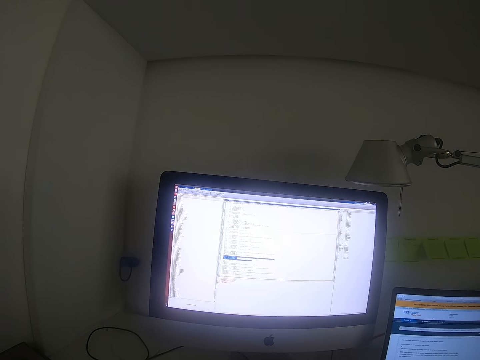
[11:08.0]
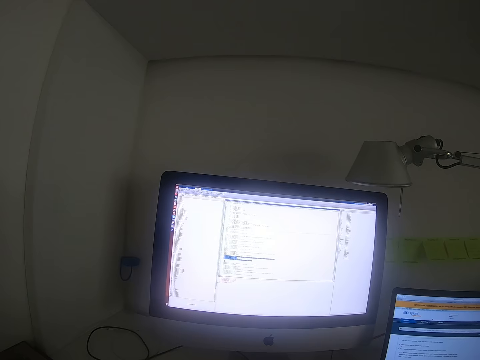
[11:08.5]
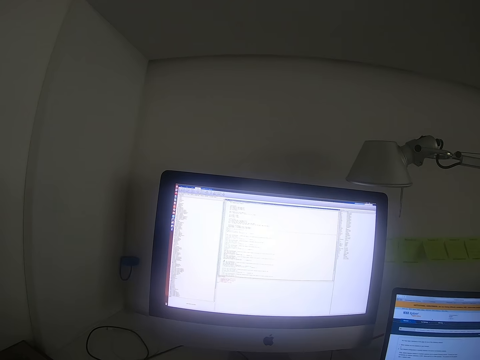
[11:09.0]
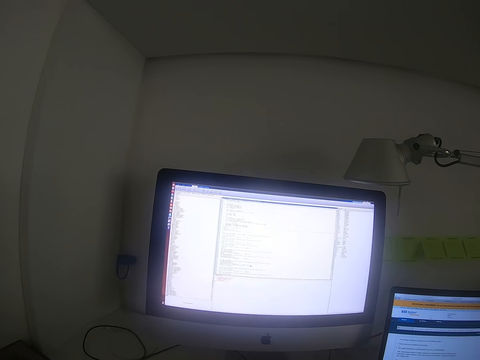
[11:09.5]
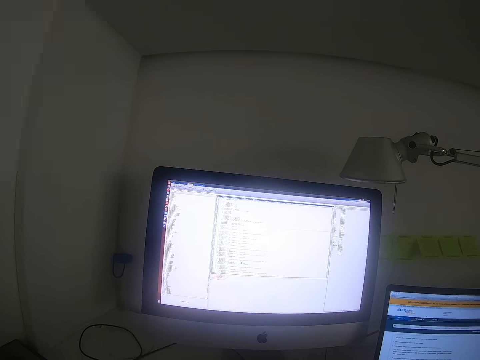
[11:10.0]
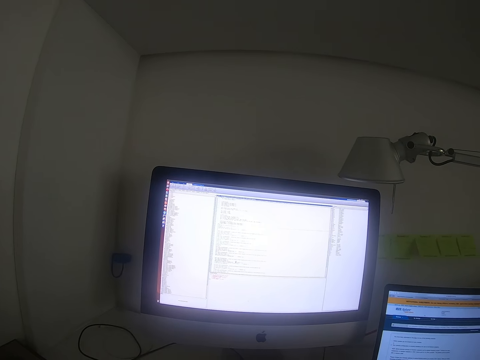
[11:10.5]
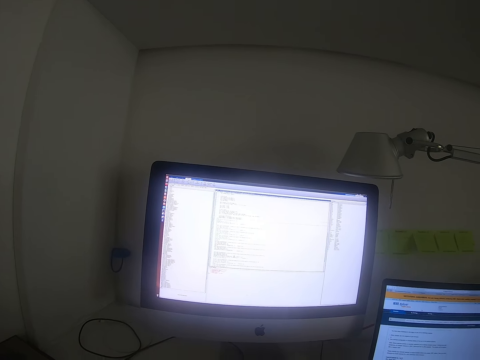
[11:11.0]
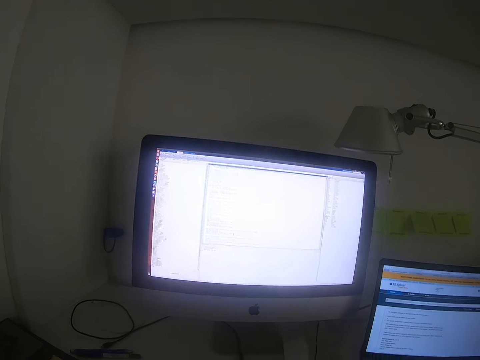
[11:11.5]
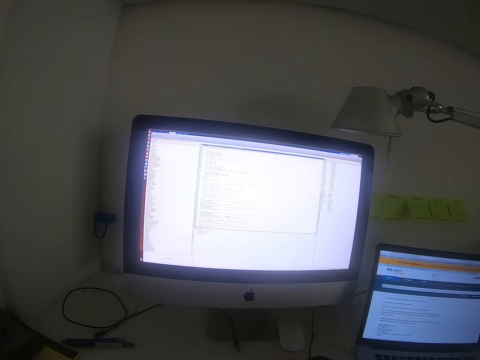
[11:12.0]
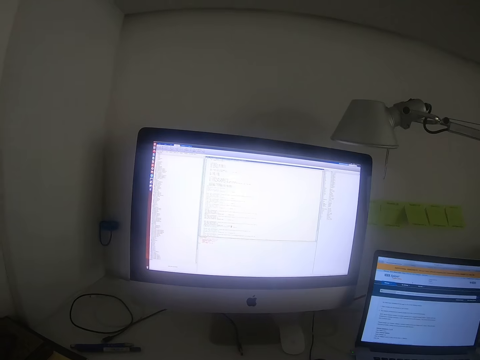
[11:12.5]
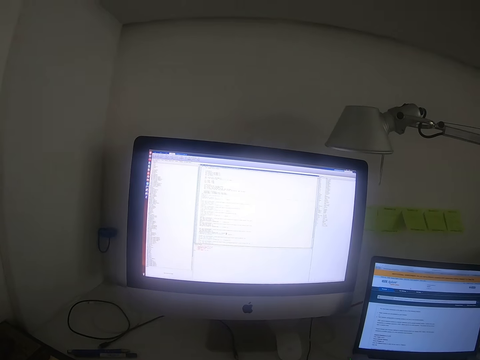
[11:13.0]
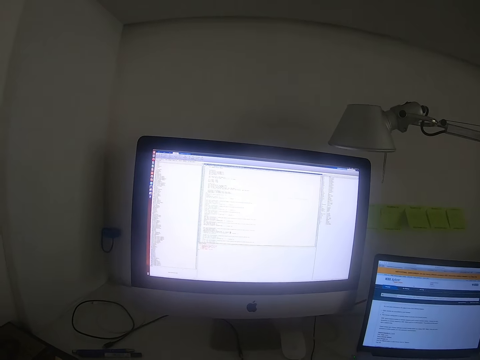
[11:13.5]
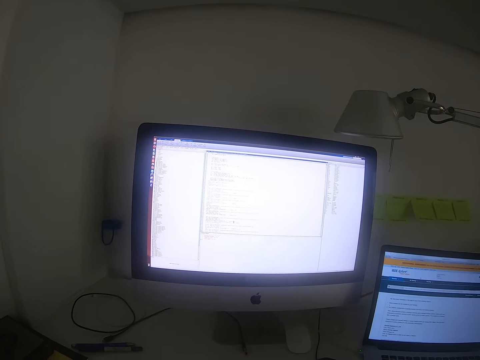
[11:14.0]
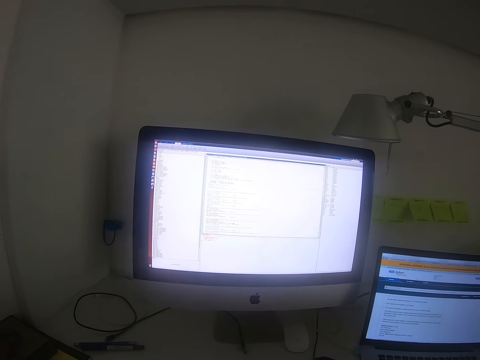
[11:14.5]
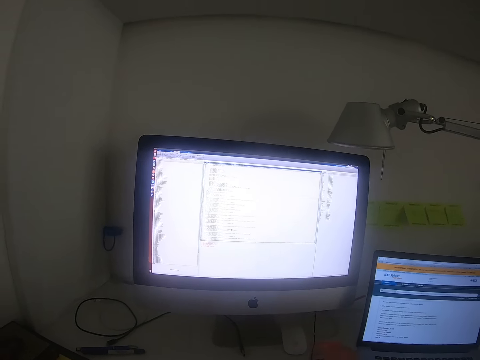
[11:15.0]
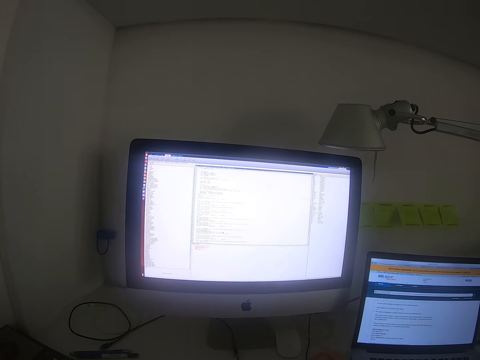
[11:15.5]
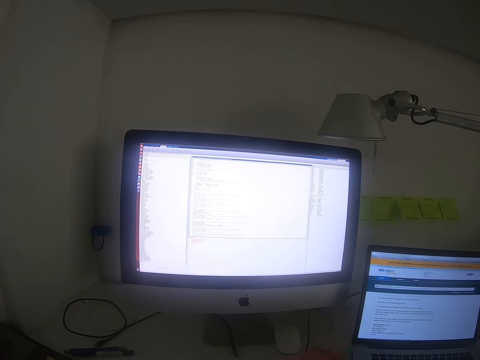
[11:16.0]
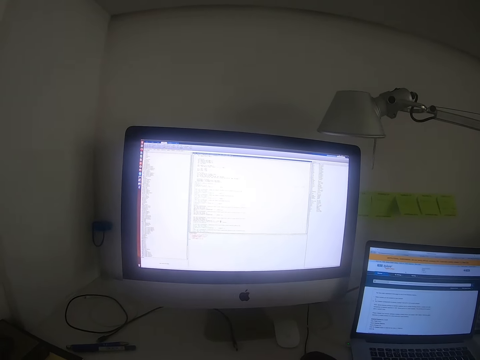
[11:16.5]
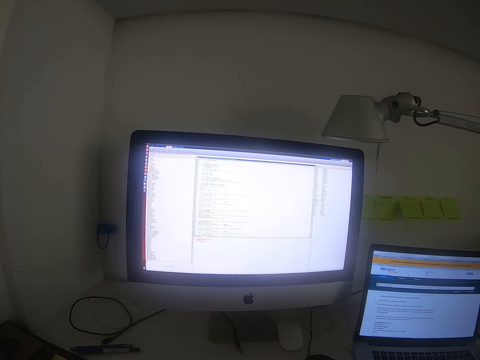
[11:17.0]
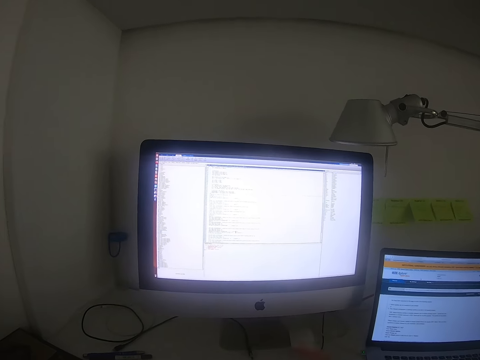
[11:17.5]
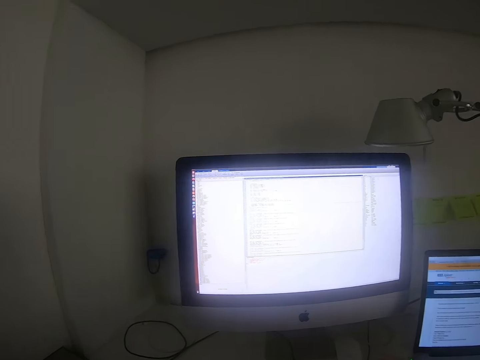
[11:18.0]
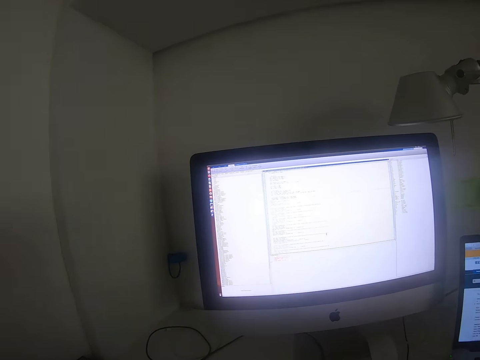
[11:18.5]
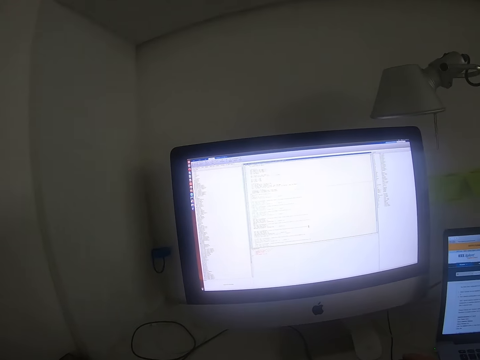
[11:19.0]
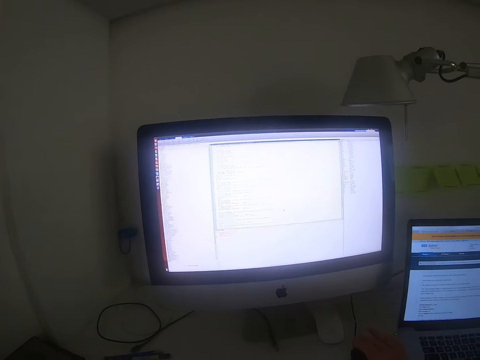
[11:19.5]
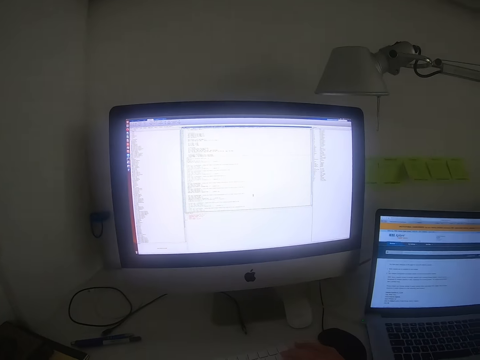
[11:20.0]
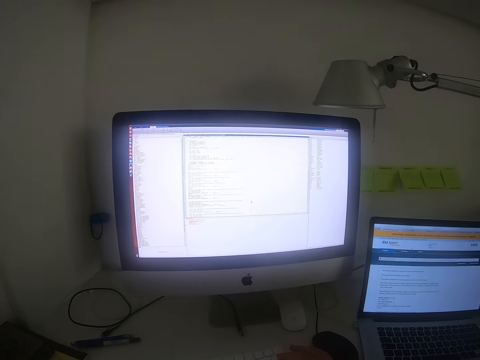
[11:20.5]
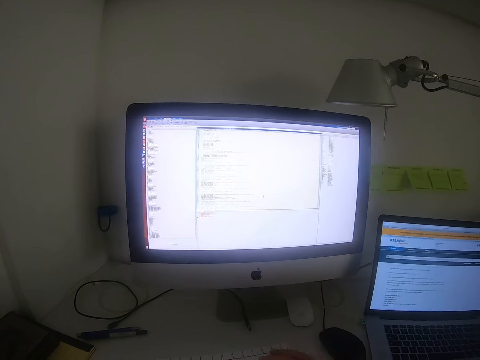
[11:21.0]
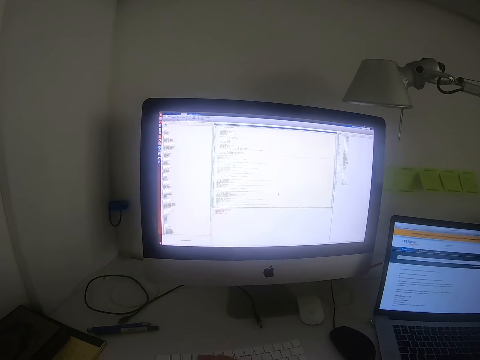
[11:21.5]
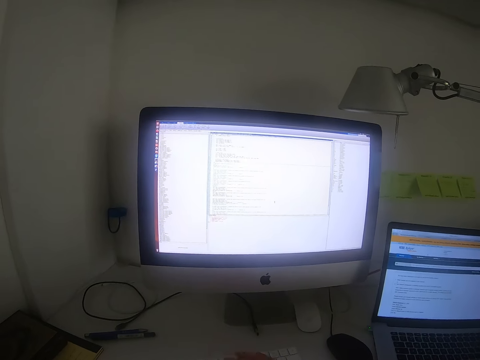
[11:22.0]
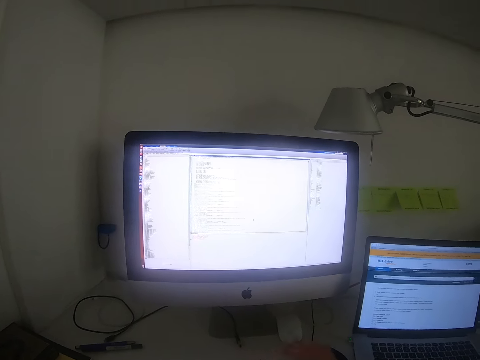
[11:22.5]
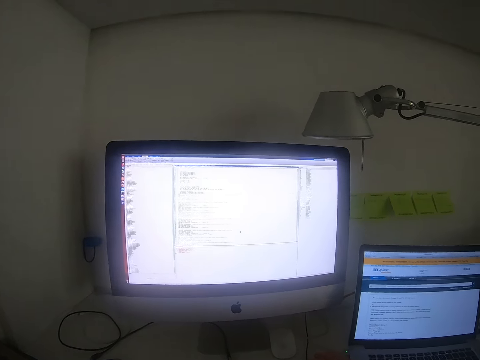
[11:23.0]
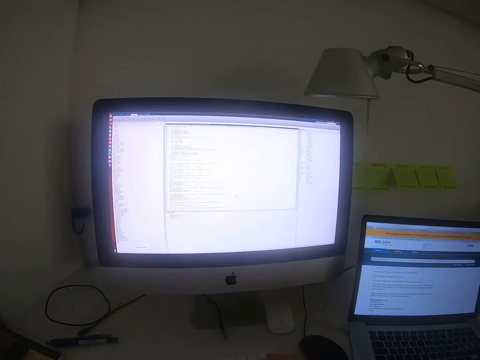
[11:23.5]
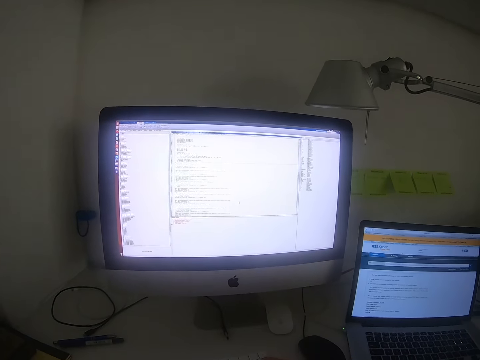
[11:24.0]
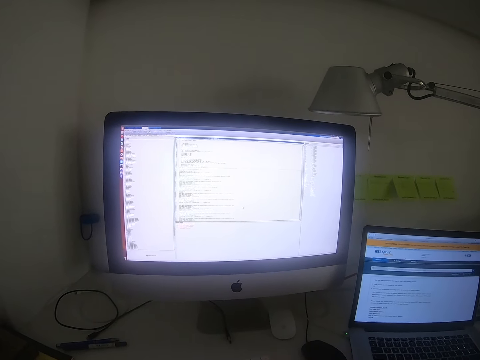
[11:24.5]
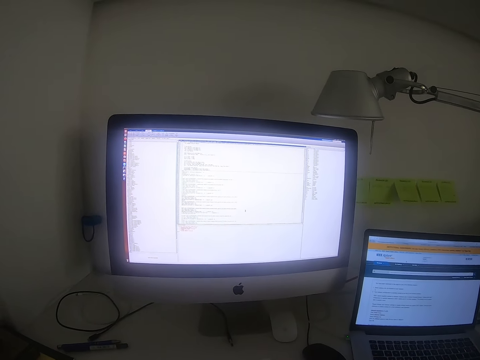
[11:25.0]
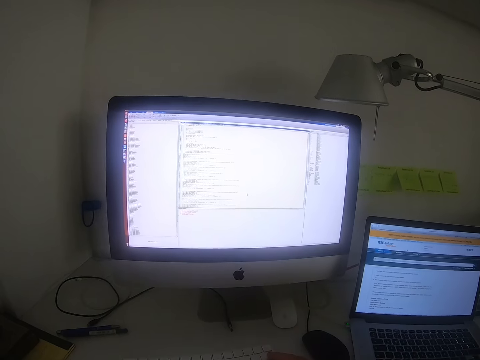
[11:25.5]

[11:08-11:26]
The camera wearer holds the mouse. They focus on the desktop. They look around the living room. They move a cursor on a computer. They hold the mouse. They type. They hold the mouse. They type.

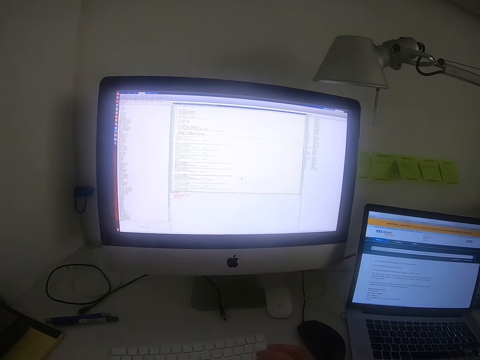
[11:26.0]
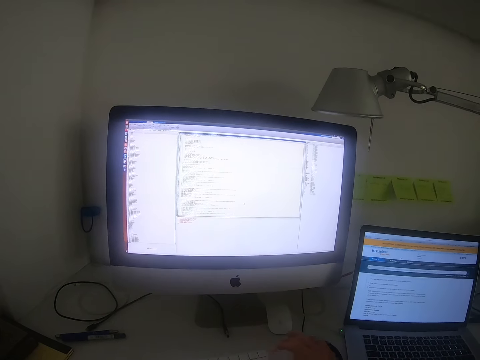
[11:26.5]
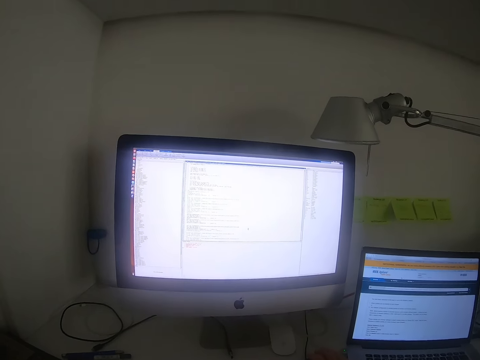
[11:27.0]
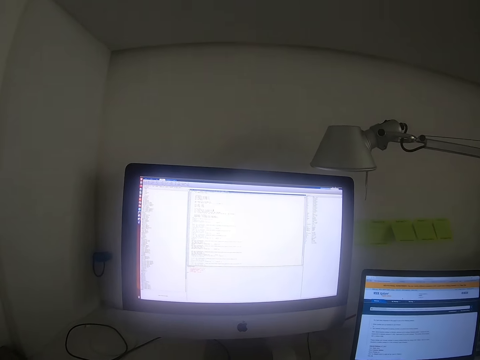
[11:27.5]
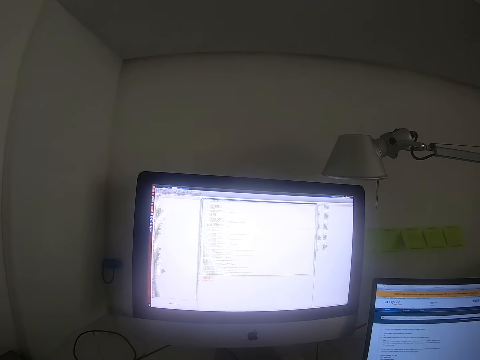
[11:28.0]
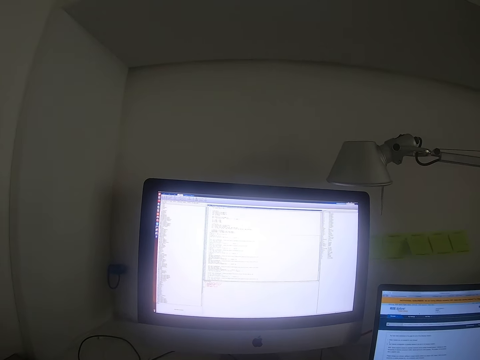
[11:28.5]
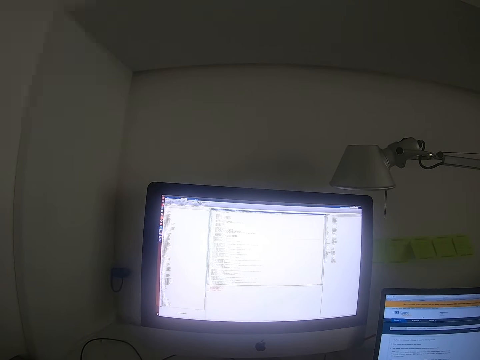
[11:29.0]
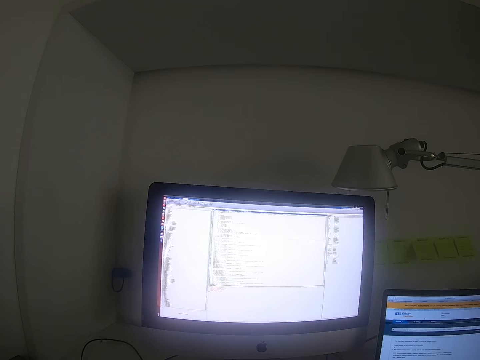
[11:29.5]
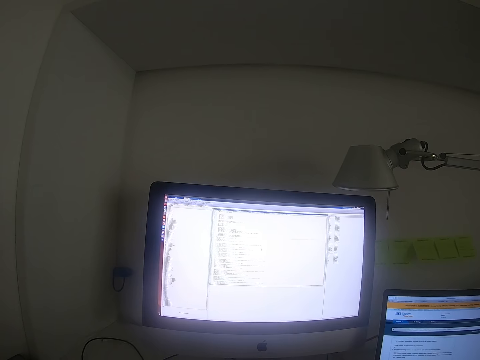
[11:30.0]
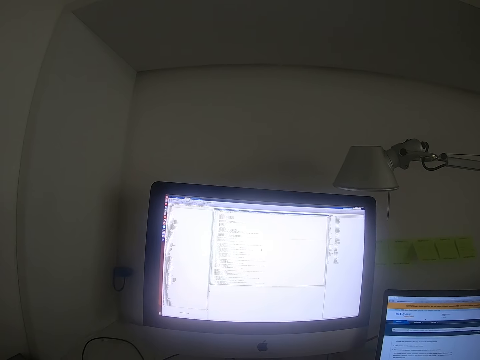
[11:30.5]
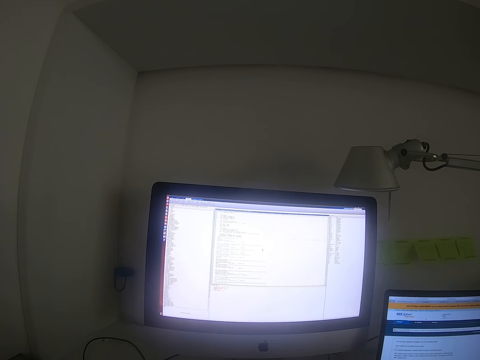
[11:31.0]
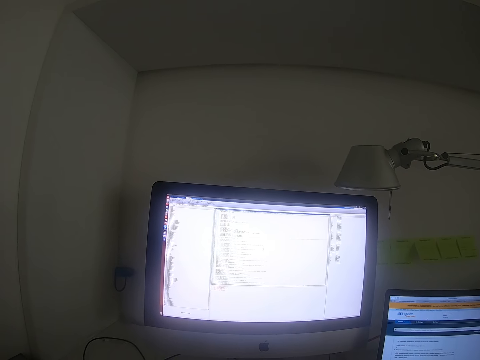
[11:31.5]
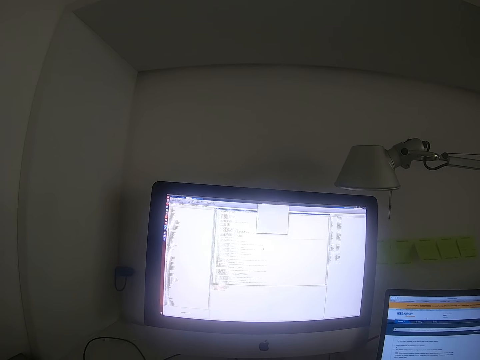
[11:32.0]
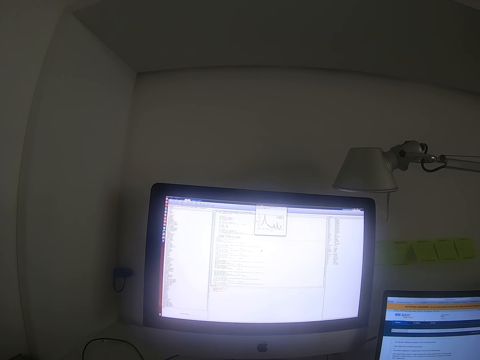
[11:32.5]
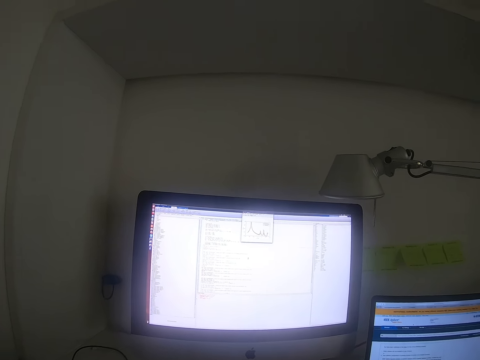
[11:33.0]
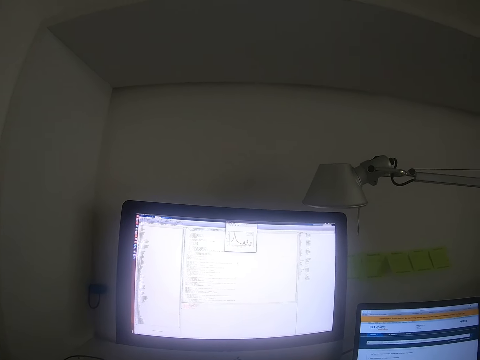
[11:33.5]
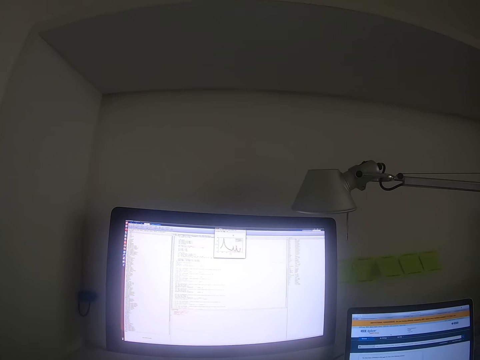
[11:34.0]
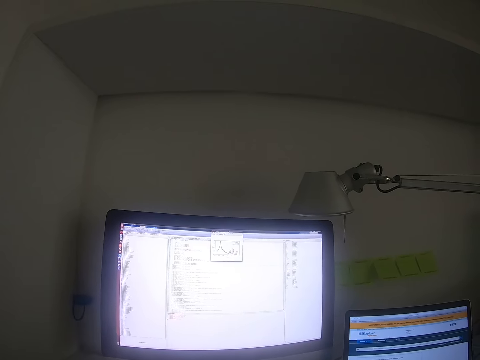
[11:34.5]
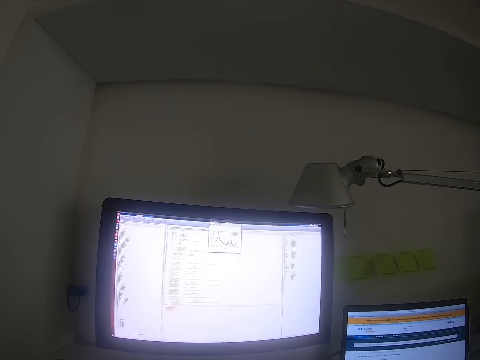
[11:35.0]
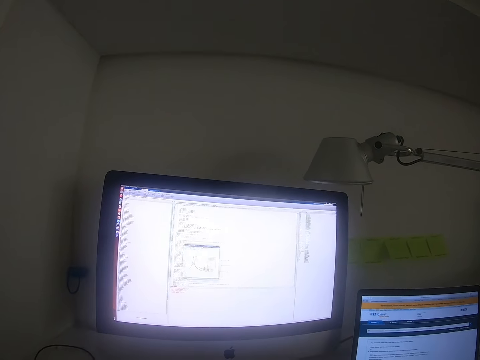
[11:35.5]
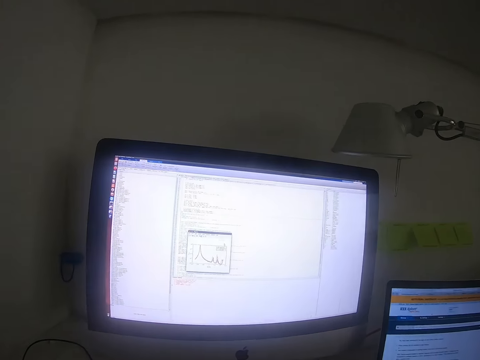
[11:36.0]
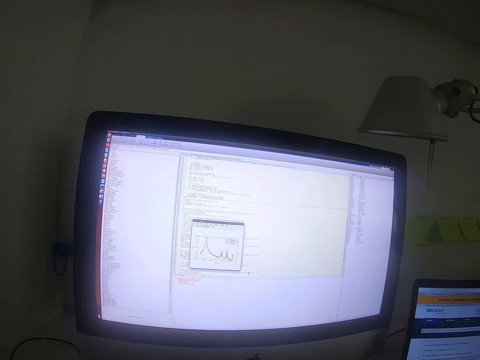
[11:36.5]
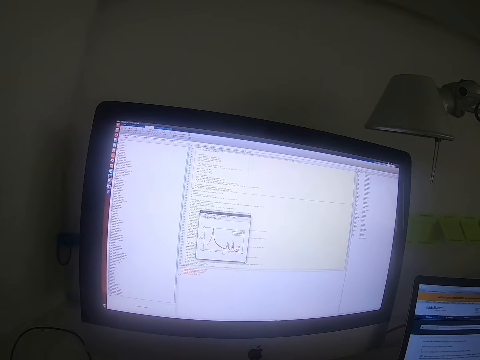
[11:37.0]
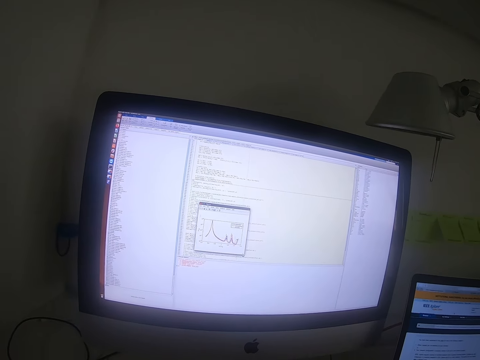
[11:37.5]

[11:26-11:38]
The camera wearer holds the mouse. They focus on the desktop. They click on a tab on a computer. They drag a tool in a computer.
